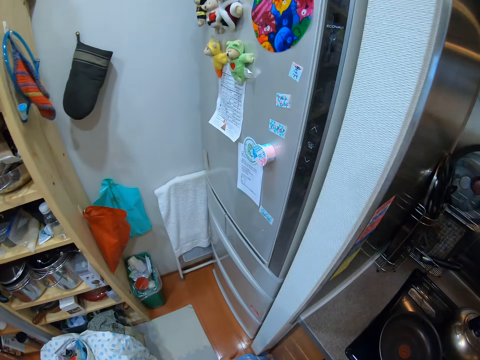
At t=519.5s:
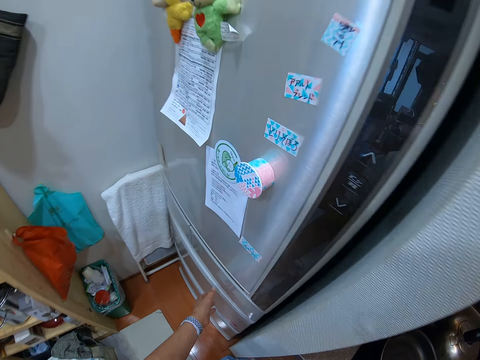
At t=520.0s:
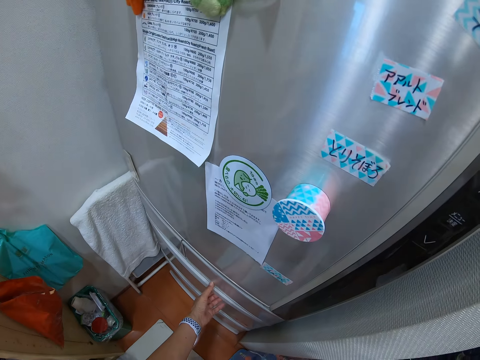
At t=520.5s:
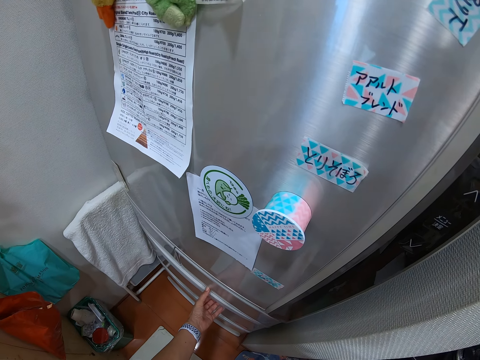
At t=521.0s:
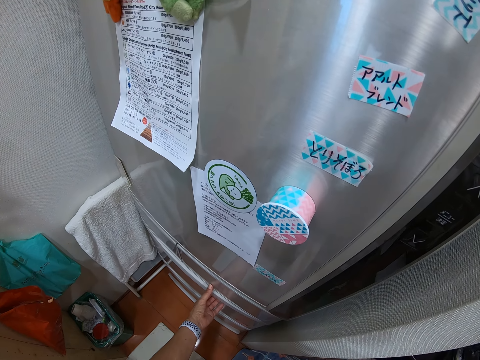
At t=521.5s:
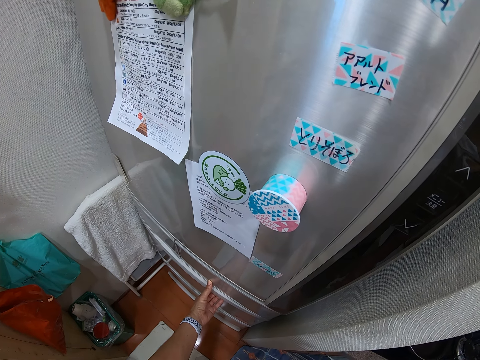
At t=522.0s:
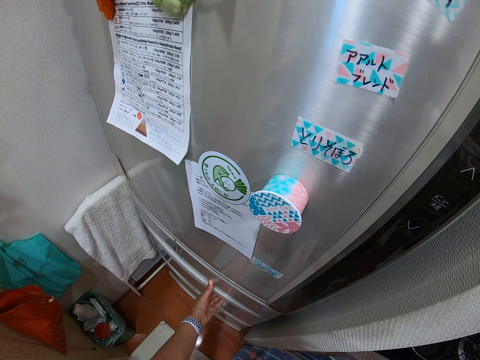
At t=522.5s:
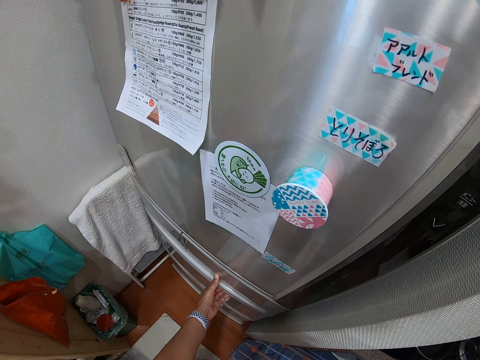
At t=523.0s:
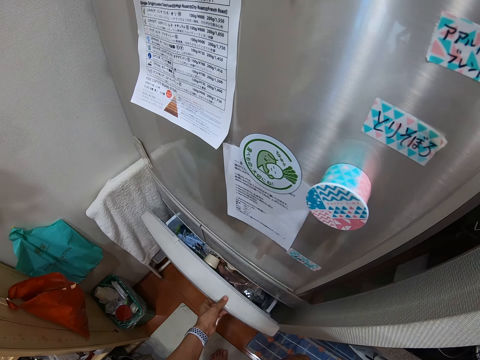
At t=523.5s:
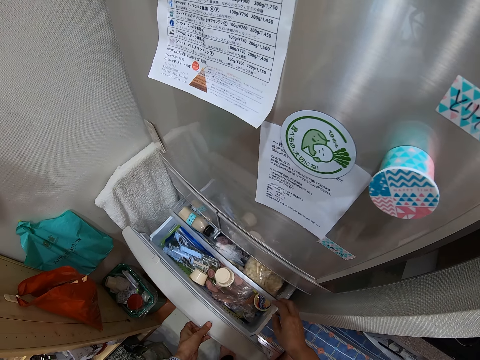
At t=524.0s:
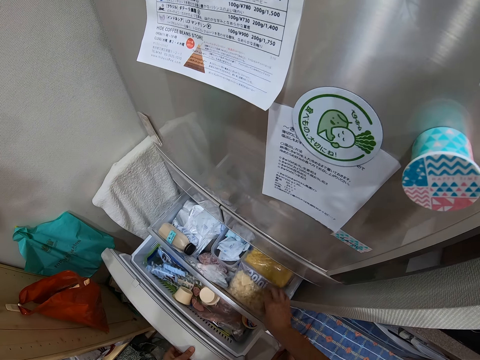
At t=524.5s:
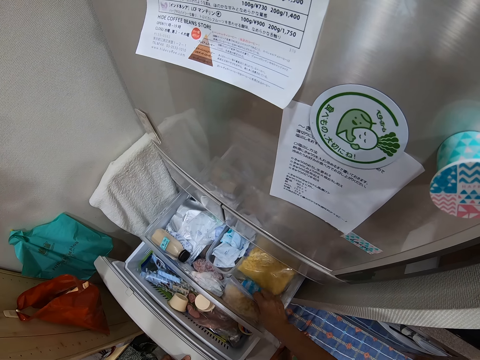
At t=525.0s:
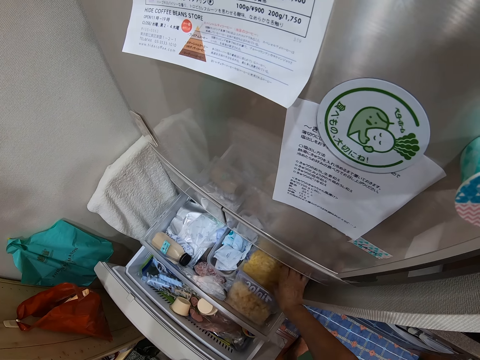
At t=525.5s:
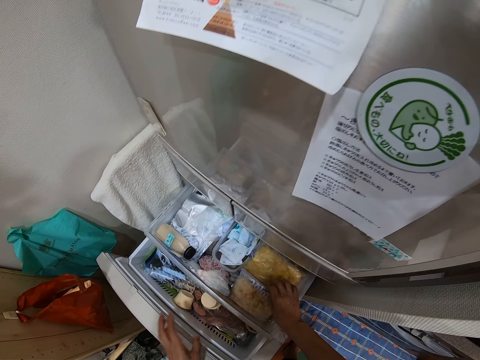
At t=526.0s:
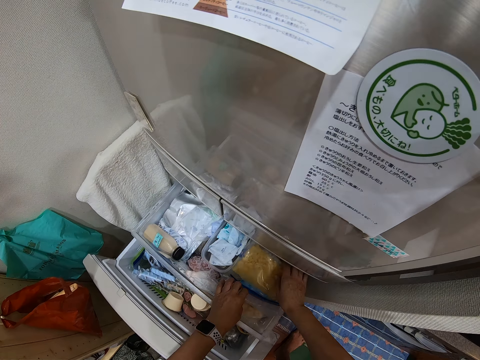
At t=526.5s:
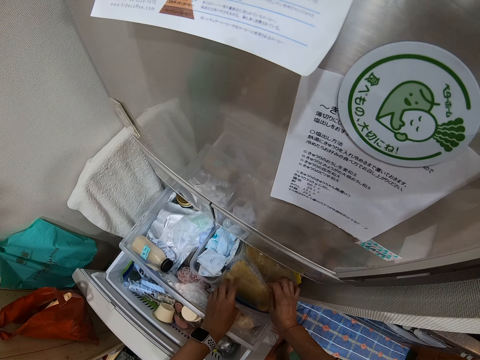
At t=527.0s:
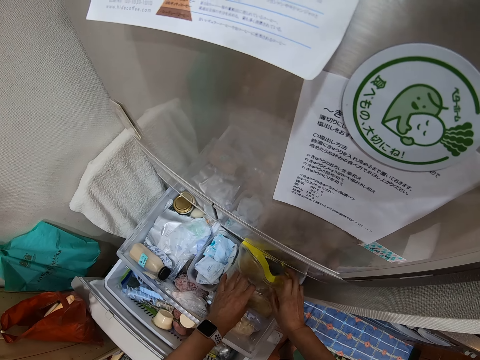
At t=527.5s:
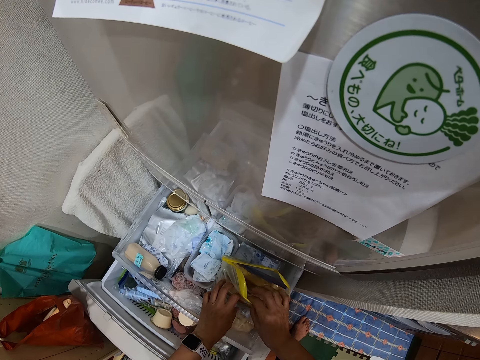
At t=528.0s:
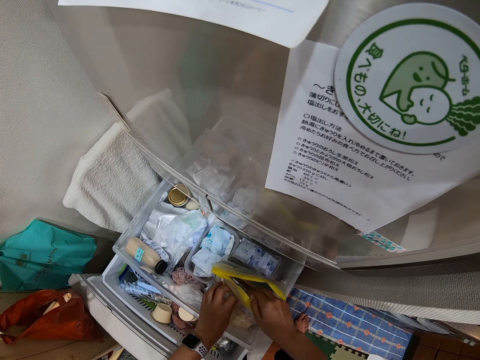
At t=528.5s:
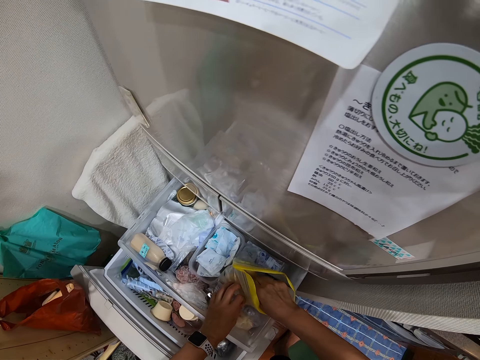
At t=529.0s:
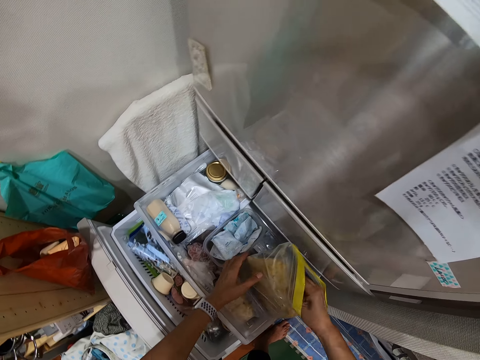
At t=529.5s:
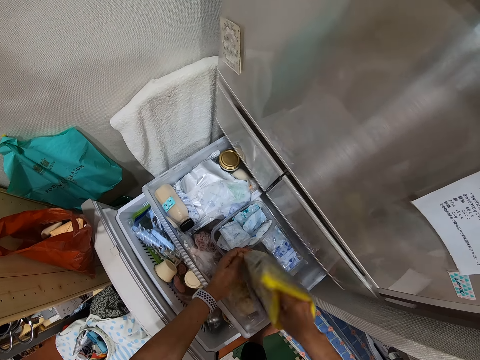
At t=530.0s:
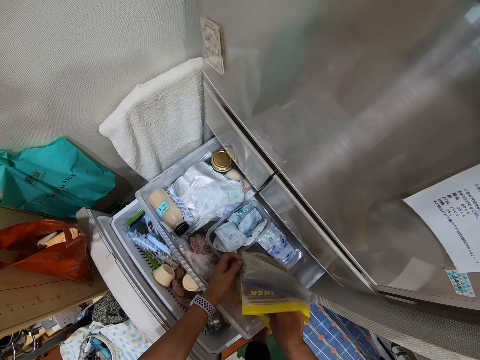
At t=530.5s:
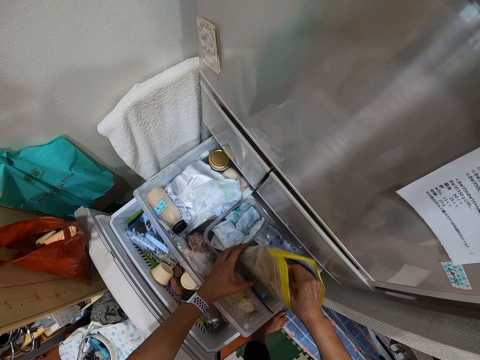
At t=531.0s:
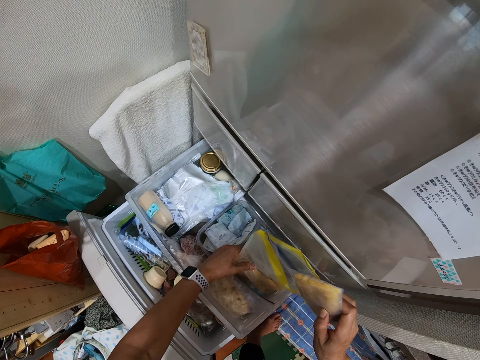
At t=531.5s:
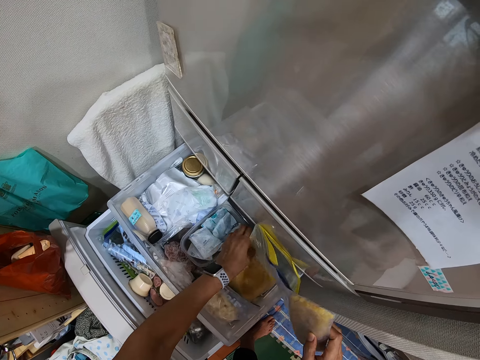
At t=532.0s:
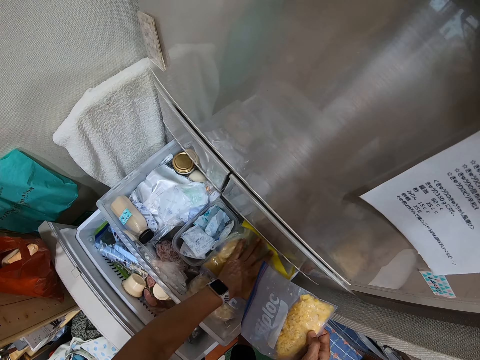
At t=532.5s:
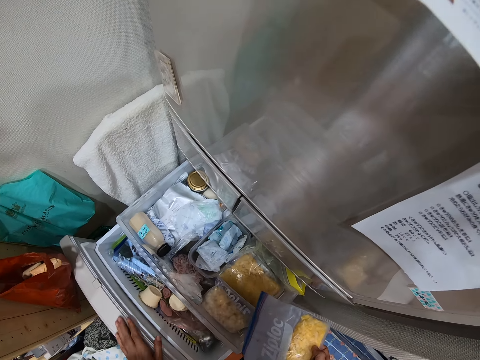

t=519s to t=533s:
The camera wearer turns to the fridge. They open the freezer drawer. They hold the door. They open the drawer. They pick something in the freezer. They move the ingredient. They pick the ingredient up.

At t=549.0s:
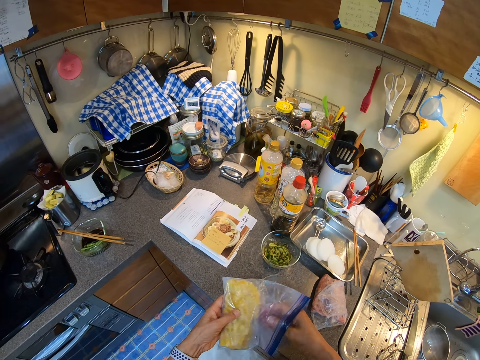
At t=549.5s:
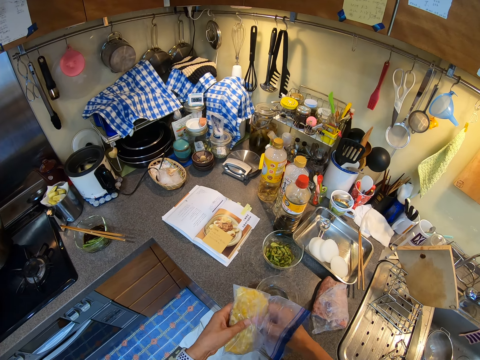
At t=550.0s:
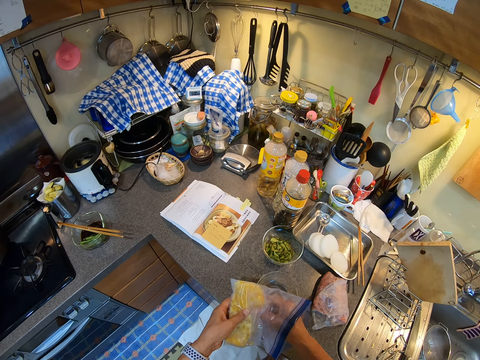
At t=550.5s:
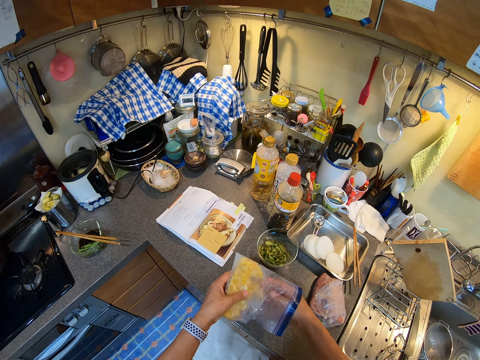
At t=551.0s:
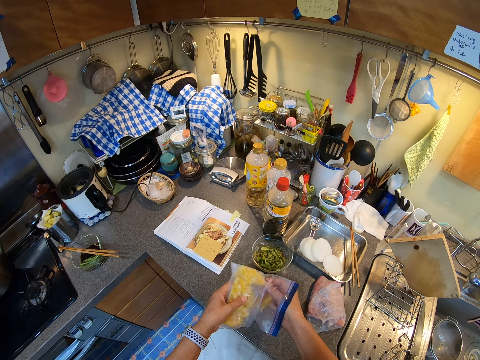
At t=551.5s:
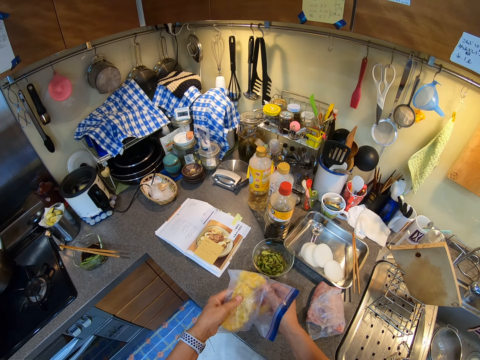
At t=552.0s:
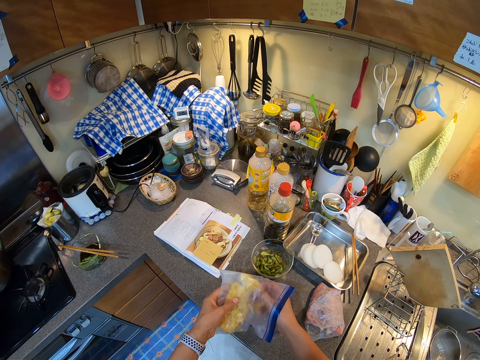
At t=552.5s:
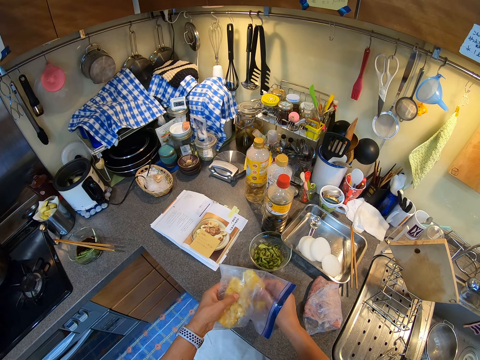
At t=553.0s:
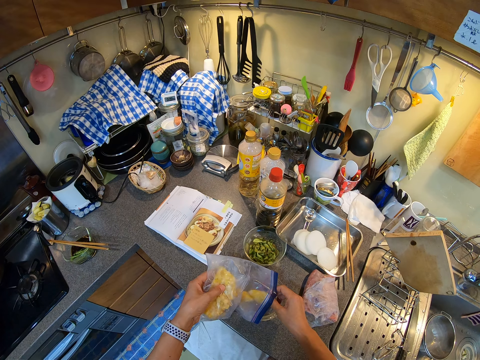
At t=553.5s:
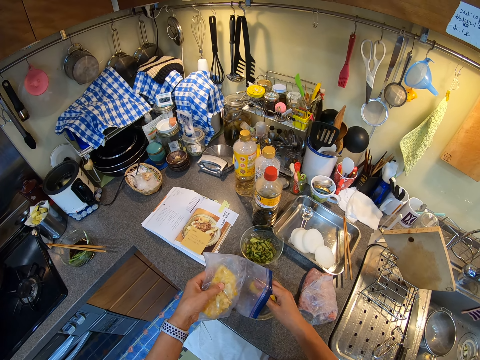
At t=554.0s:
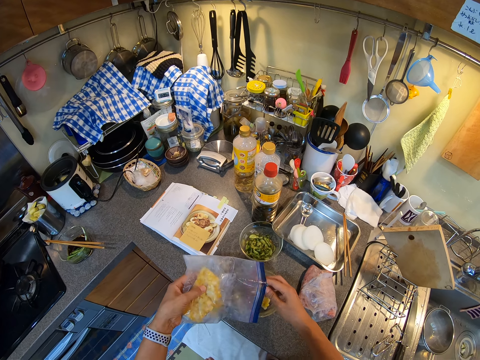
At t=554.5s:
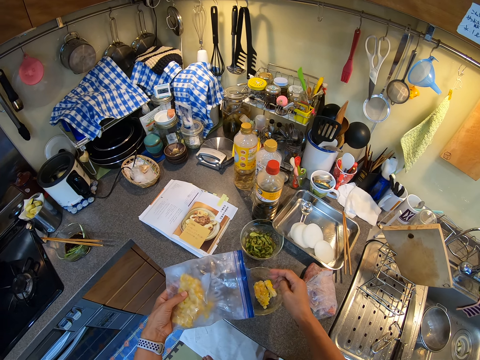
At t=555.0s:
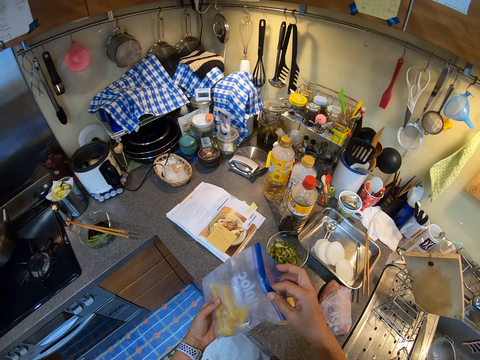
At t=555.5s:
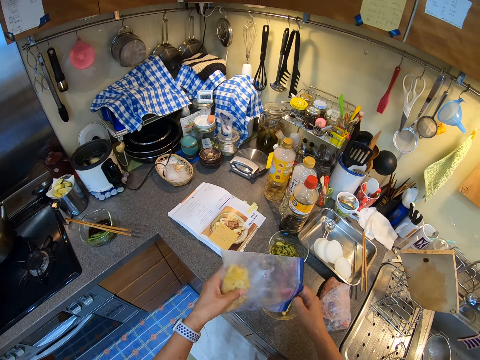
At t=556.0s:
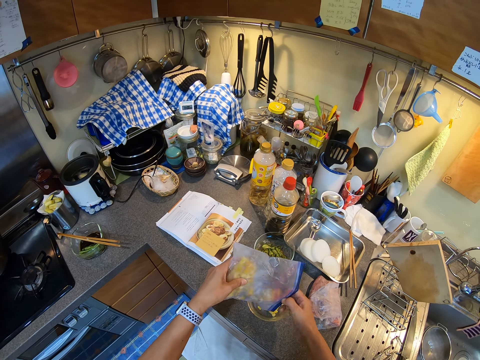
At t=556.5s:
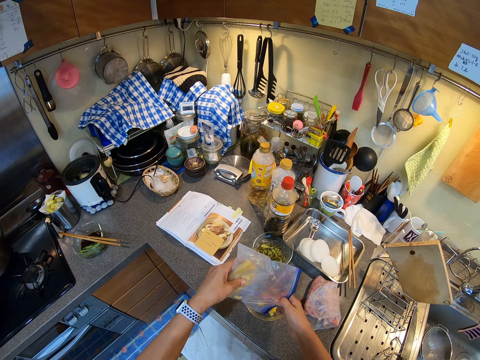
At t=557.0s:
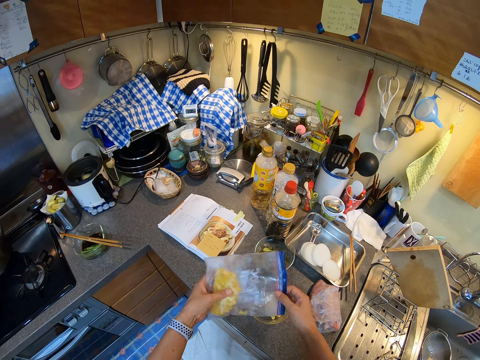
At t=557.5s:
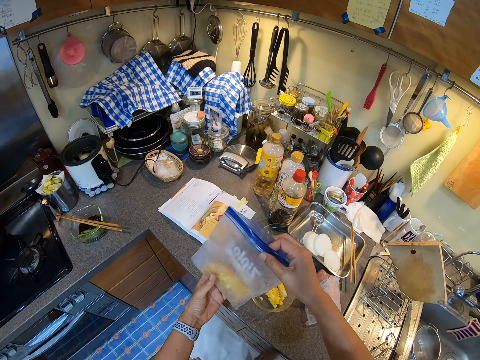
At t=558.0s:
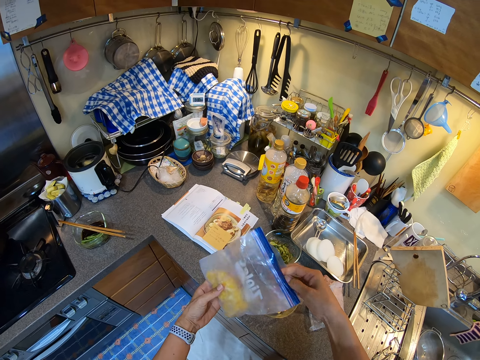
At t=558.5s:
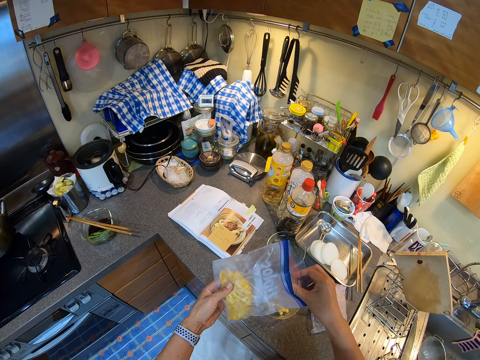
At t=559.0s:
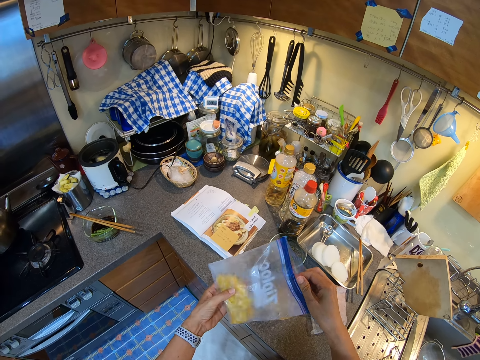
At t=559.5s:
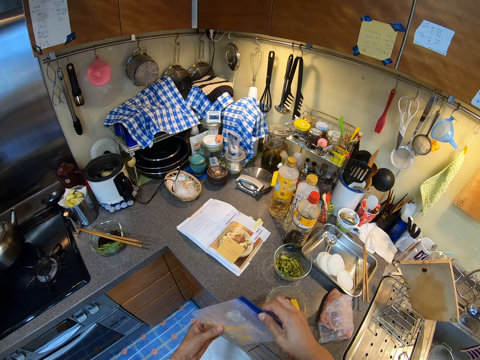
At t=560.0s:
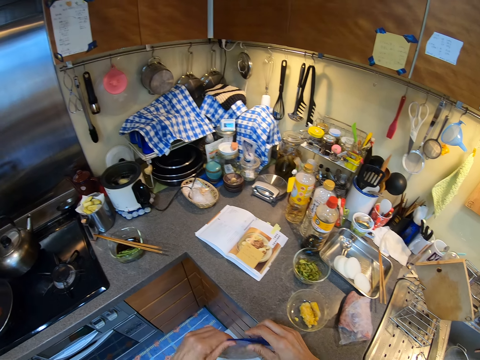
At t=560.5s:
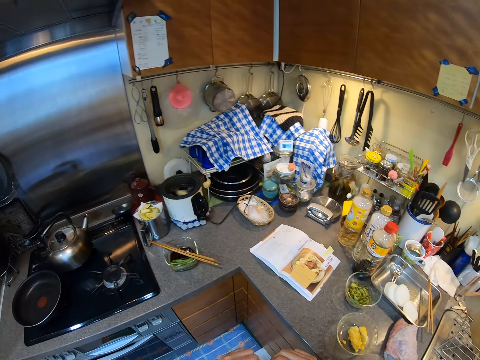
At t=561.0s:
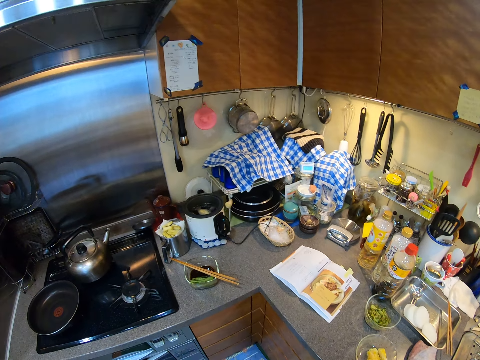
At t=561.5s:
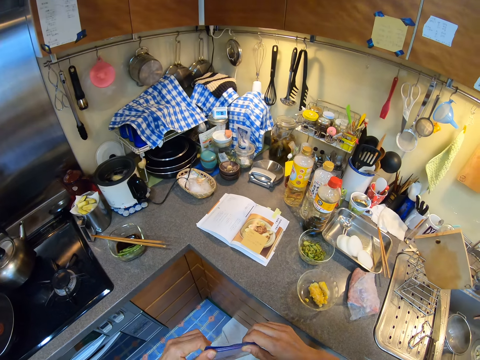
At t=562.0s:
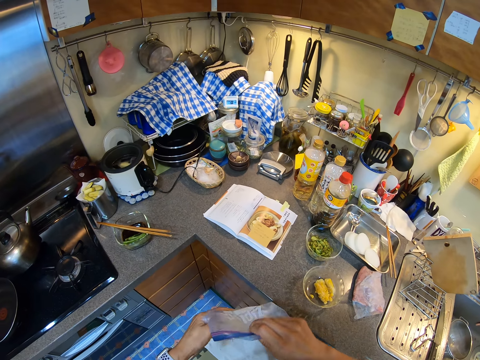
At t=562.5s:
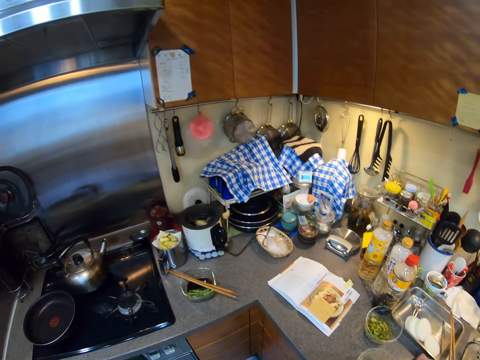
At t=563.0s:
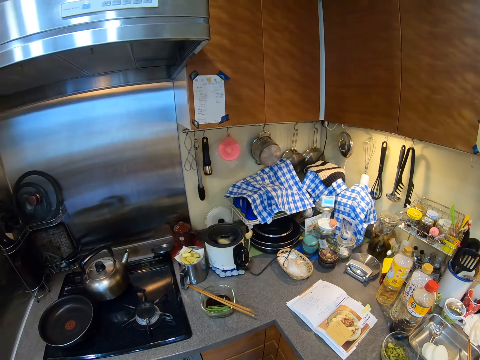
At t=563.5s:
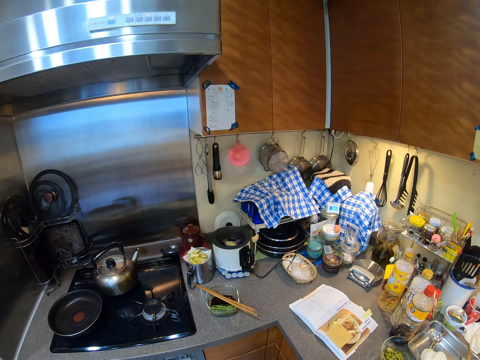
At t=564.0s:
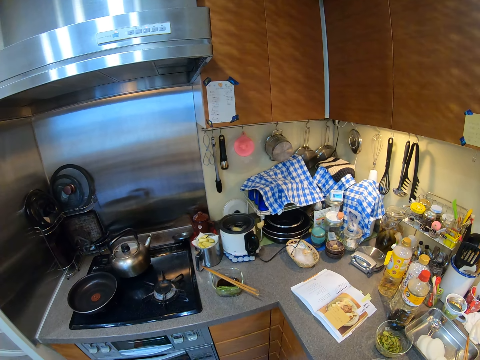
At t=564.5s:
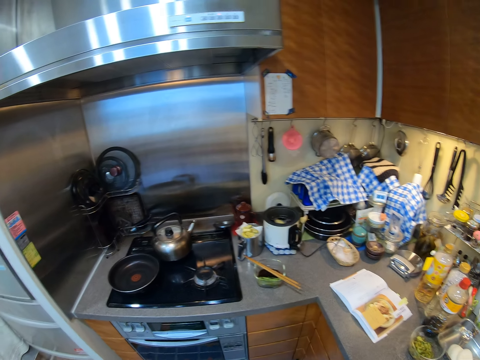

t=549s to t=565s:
The camera wearer breaks something. They pull the ingredient out. They put something in the bowl. They lock the storage bag. They lift the paper up. They close the paper. They look around. They fold the paper.
